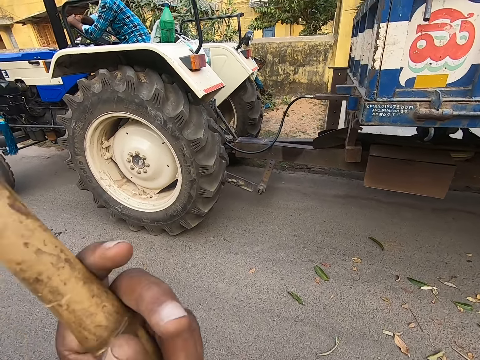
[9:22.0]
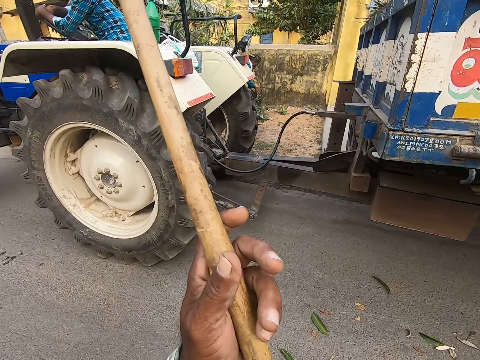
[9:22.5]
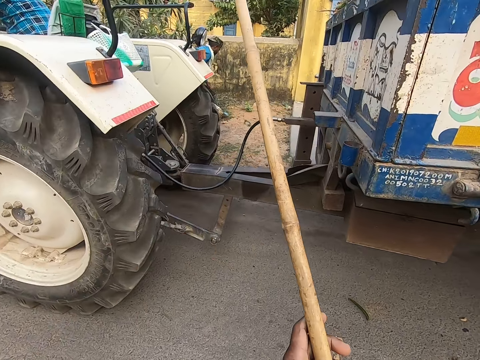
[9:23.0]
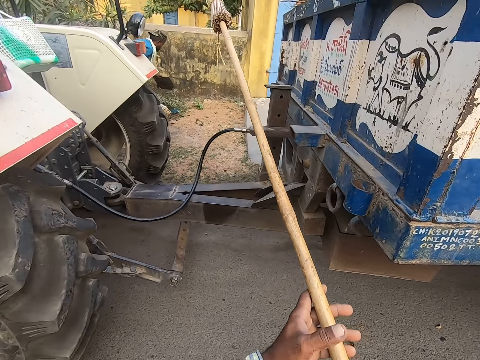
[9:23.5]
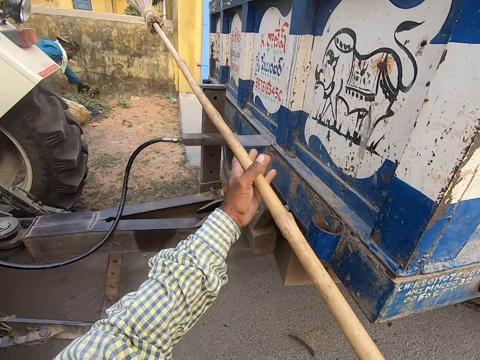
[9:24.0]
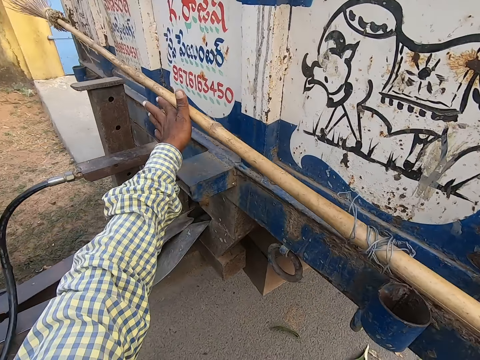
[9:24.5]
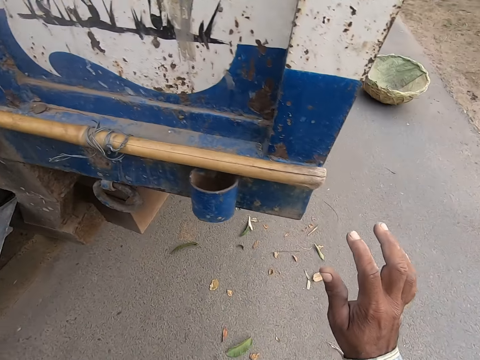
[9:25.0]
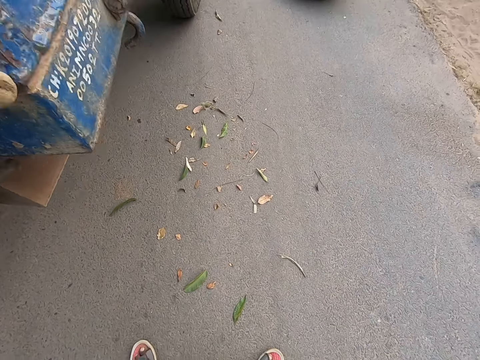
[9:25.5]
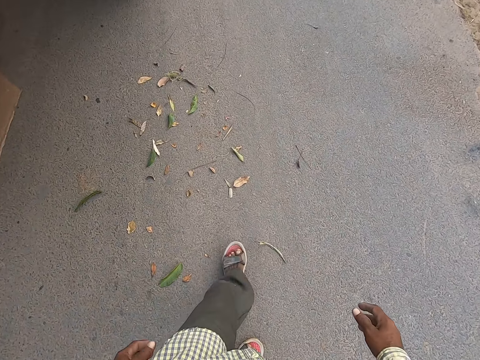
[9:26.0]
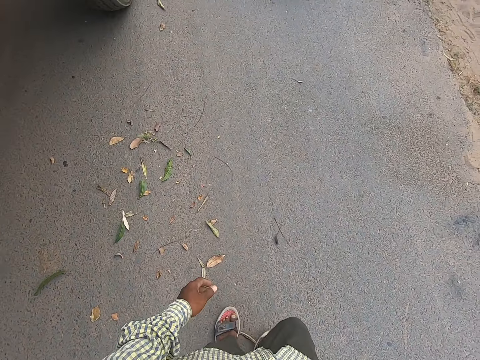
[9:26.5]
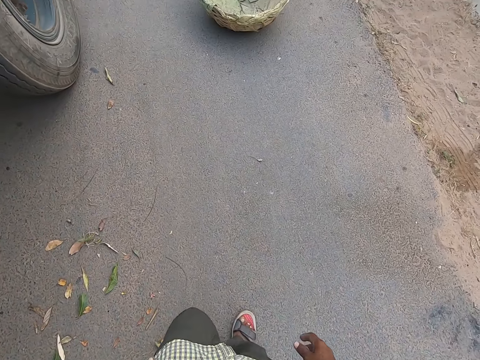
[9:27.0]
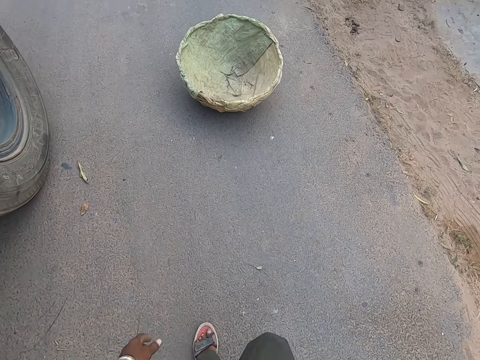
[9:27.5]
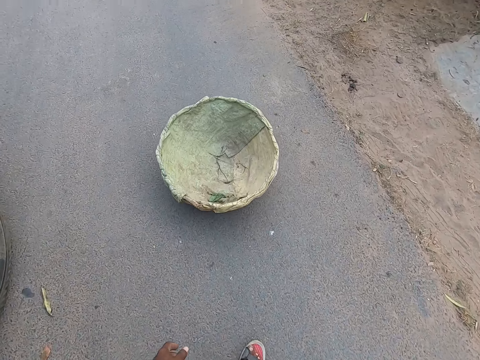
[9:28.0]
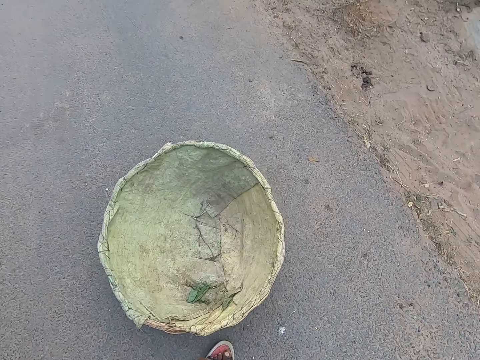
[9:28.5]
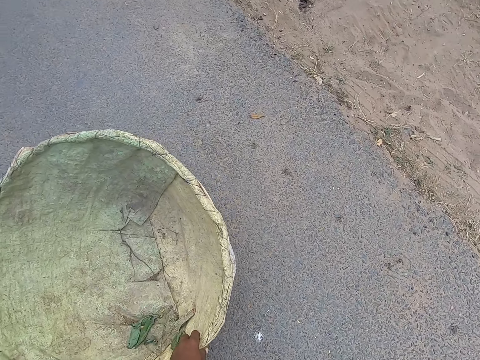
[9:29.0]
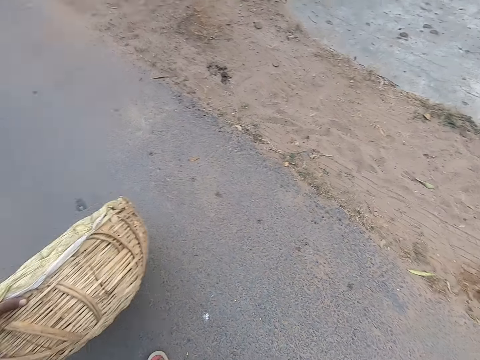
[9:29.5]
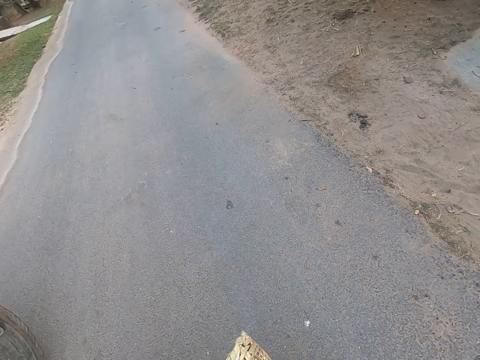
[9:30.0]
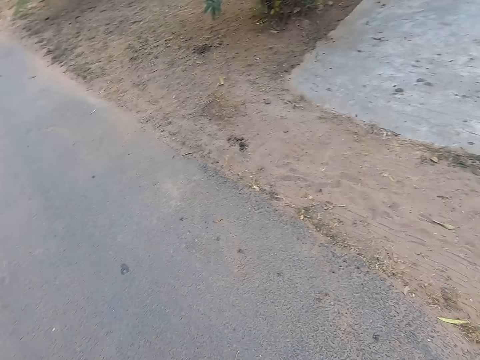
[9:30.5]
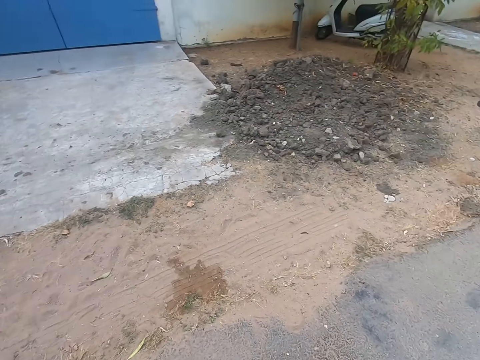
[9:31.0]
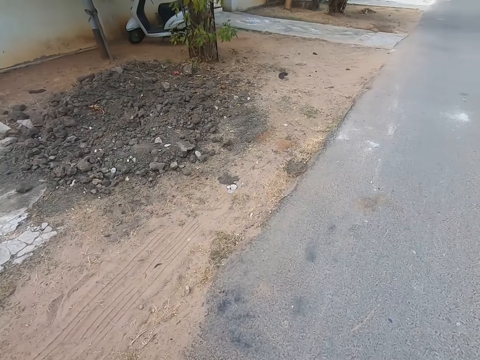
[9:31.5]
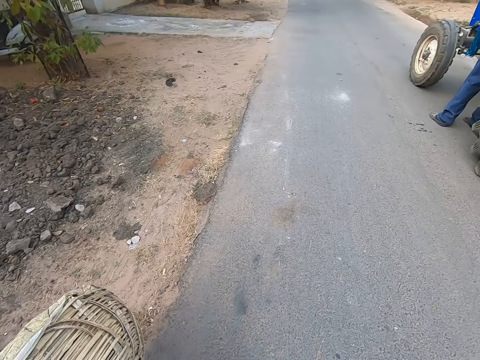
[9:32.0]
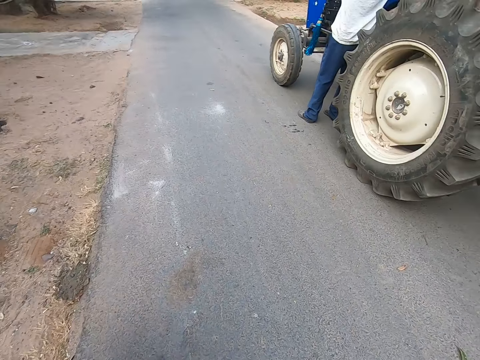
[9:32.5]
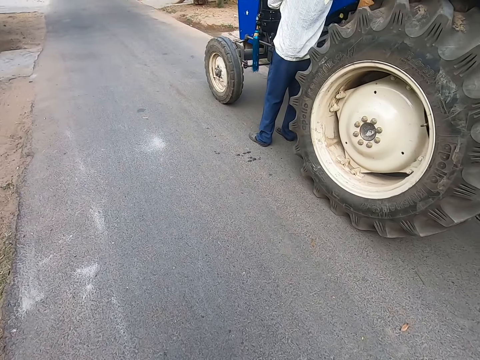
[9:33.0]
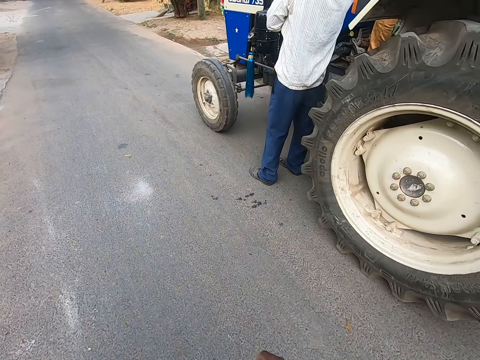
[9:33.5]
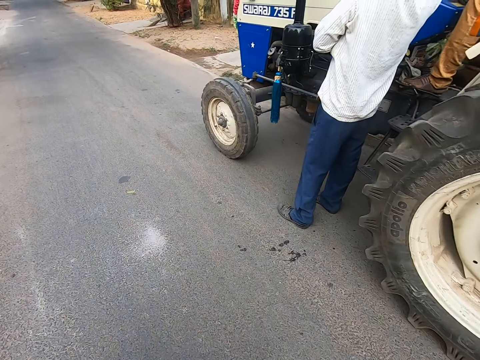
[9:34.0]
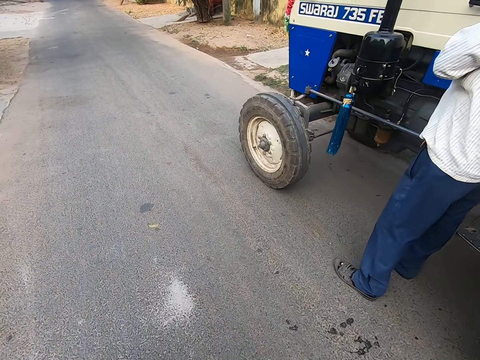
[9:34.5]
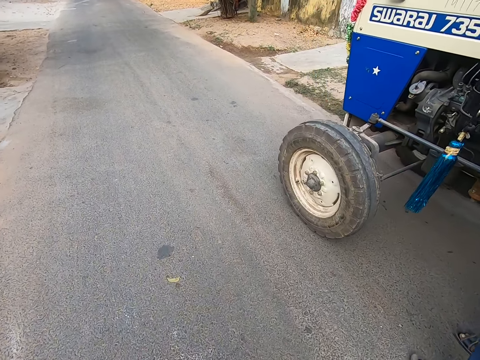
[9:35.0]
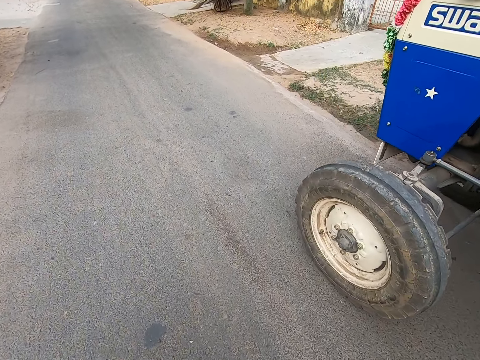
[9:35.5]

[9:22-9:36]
A man packs some dirt from the ground with two metal packers in both hands. The camera wearer walks towards the truck with the wooden broom in both hands. He drops the wooden broom on the trunk of the truck with both hands. He walks towards a basket on the ground from the truck. He picks up the basket from the ground with his left hand. He converses with another man and the first man by the roadside. He walks around. He walks around again. A person touches the truck. The camera wearer walks on the road with the basket in his left hand.

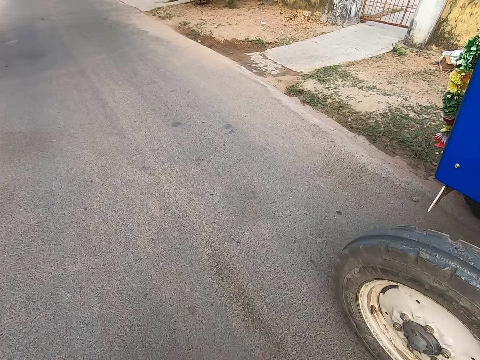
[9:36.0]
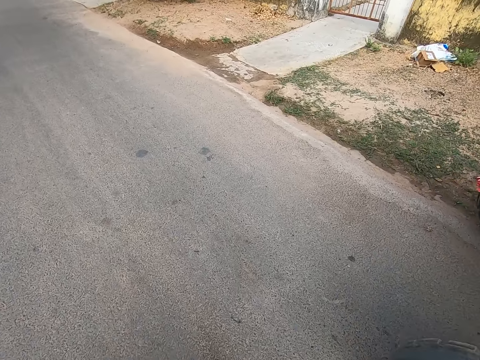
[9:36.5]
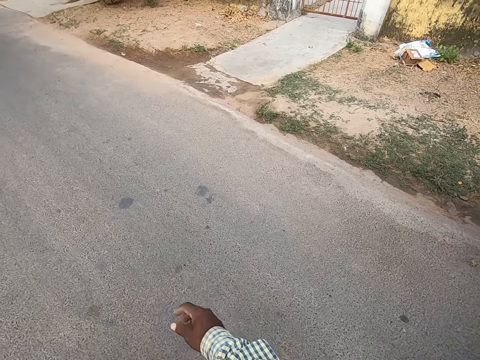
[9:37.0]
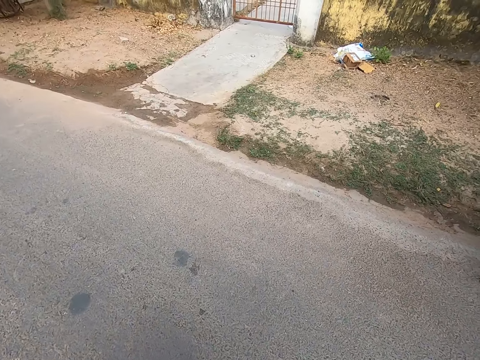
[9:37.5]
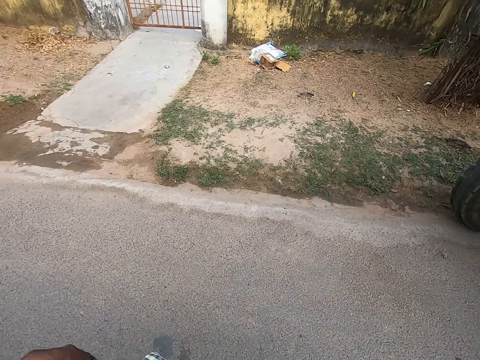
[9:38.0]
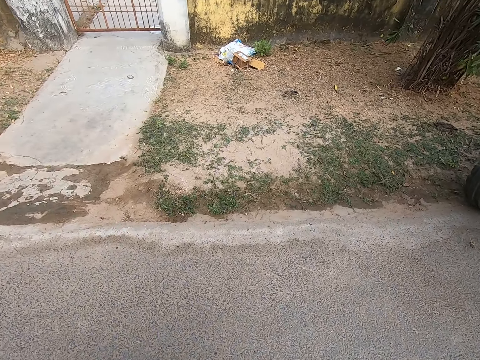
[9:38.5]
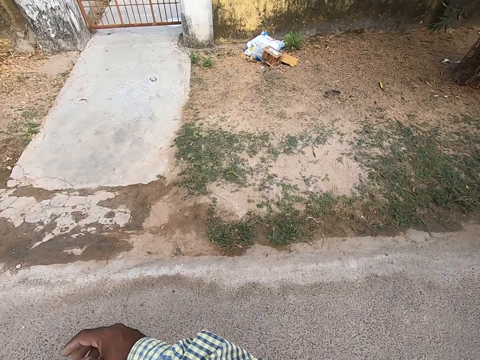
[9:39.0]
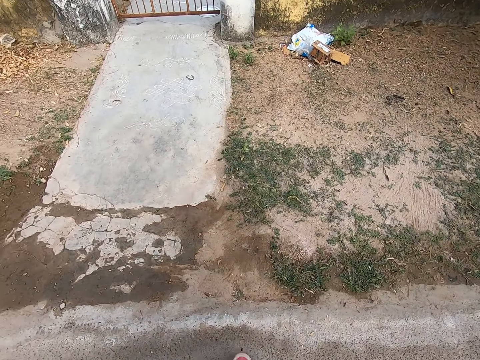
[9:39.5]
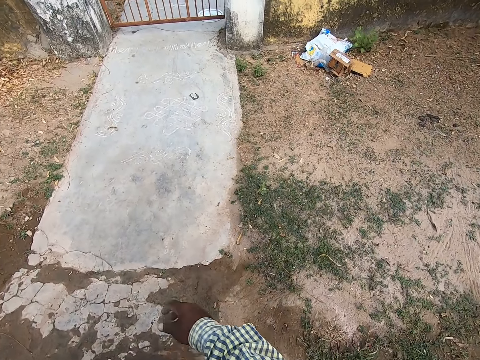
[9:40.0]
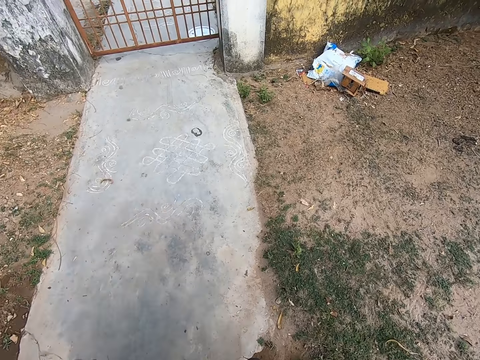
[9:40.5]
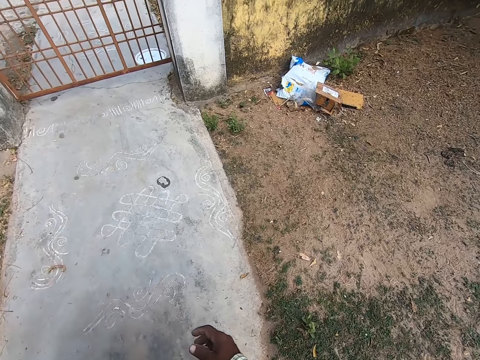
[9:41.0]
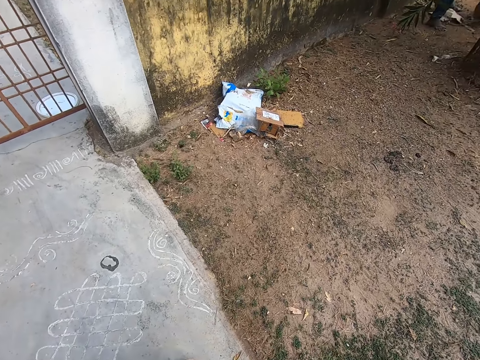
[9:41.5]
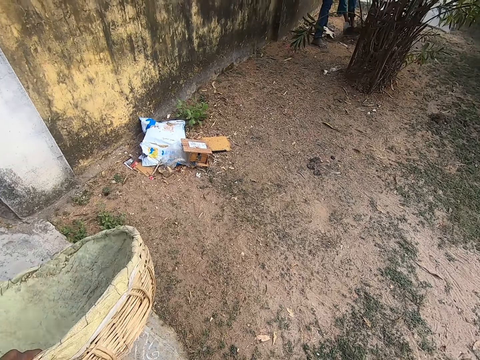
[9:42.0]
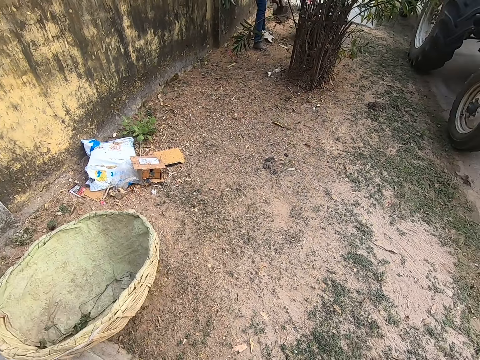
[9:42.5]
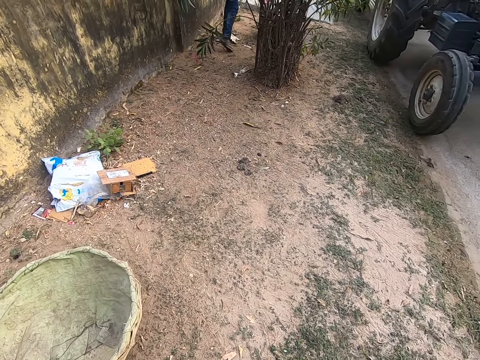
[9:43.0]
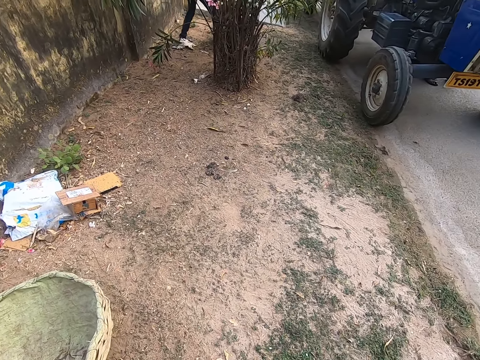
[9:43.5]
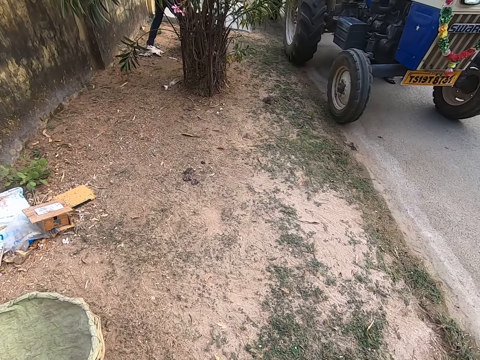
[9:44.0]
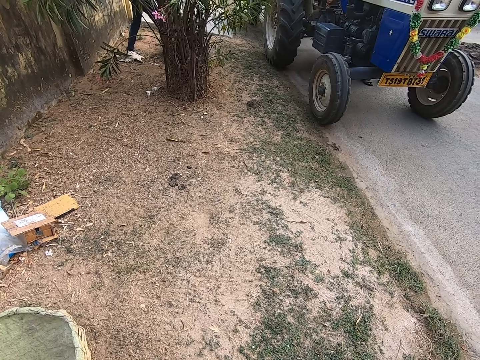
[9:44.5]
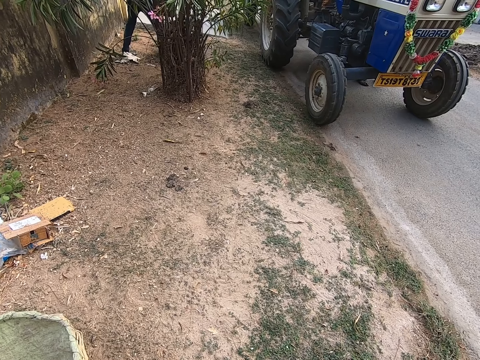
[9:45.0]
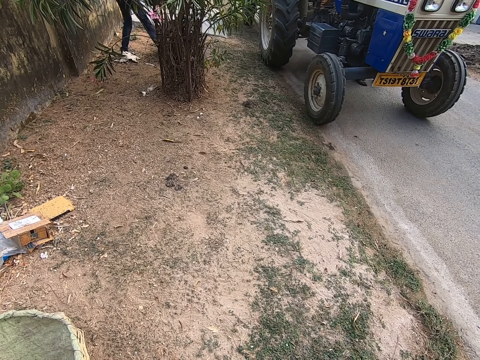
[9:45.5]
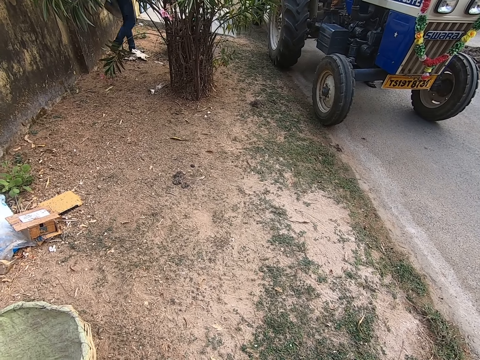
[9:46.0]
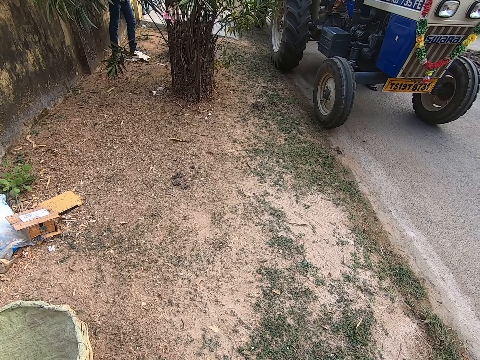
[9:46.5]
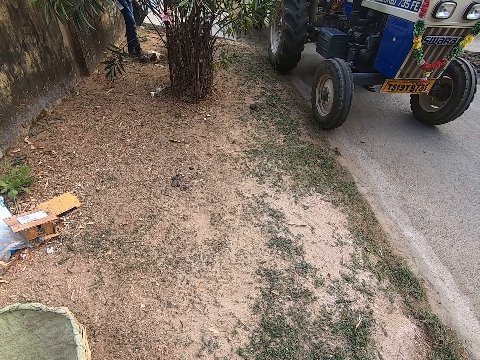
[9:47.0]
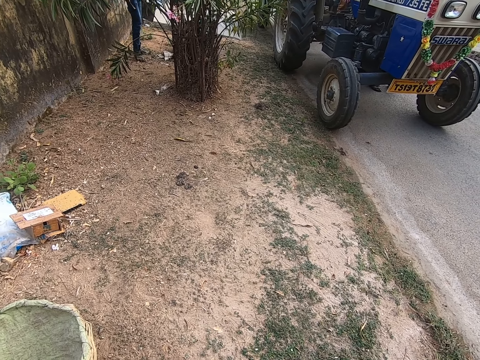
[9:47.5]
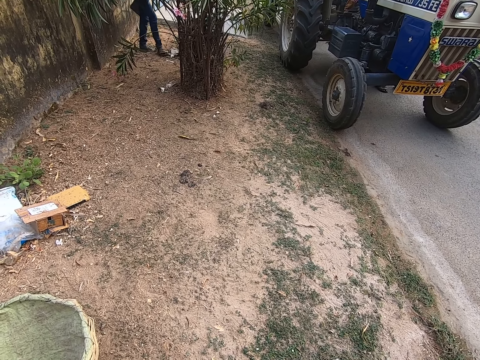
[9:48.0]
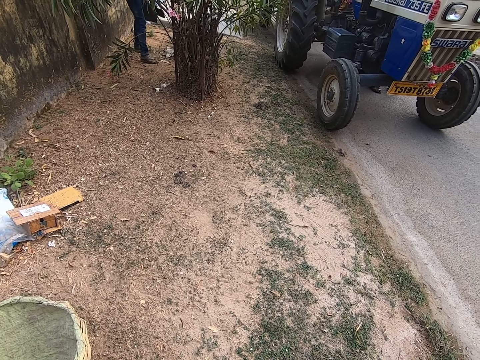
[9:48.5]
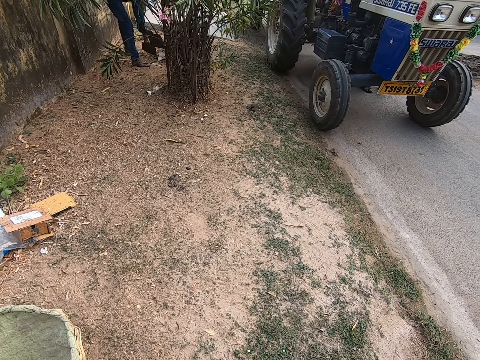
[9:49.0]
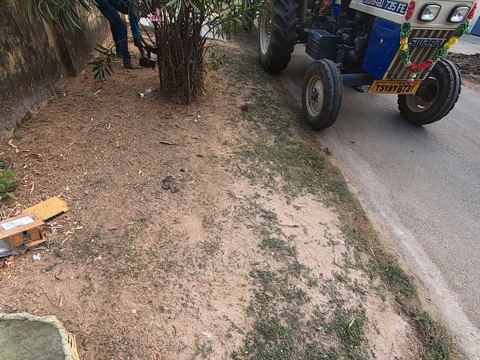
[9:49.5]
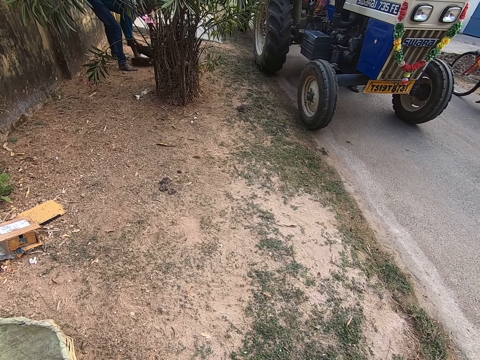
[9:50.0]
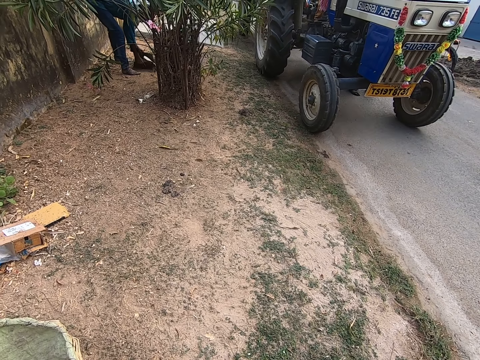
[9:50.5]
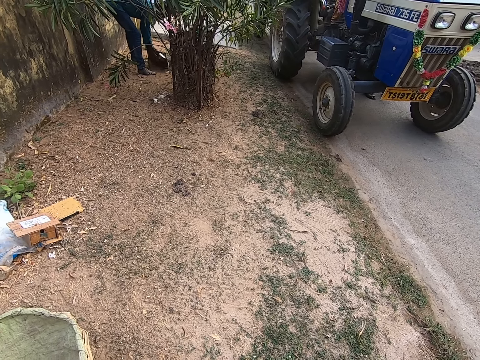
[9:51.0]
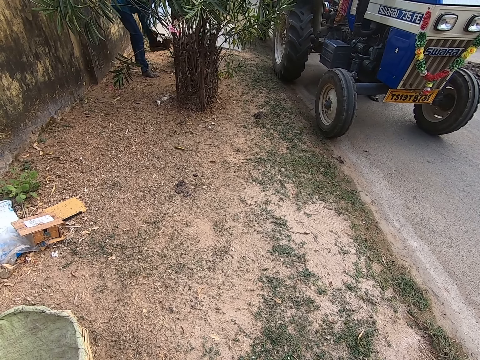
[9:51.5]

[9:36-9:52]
The camera wearer walks towards a gate from the road with the basket in his left hand. He drops the basket in his left hand on the ground. He looks around. The man packs some dirt on the ground with his right leg. The camera wearer converses with the group of people on the road. The man packs some dirt from the ground with the metal packers in both hands. A cyclist cycles past the camera wearer.
